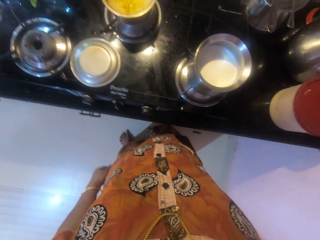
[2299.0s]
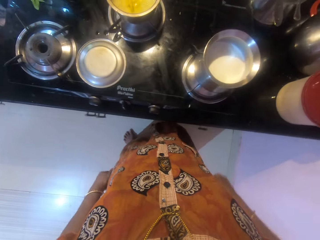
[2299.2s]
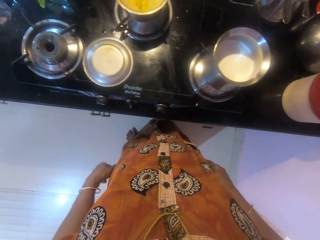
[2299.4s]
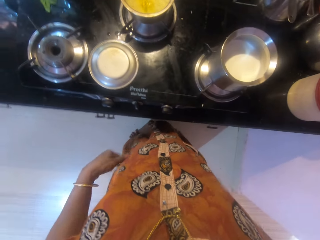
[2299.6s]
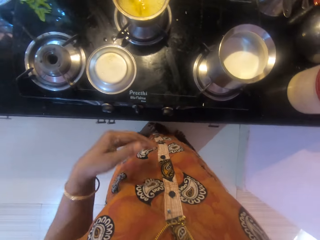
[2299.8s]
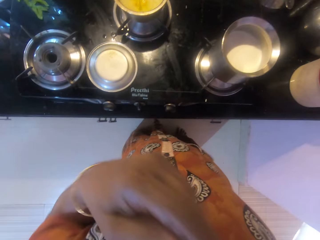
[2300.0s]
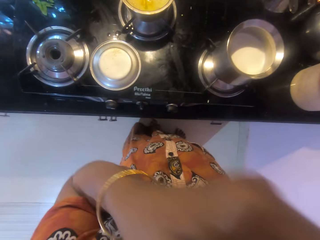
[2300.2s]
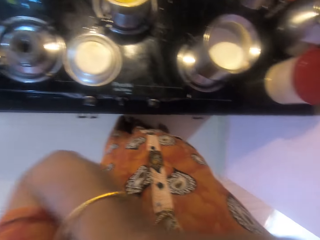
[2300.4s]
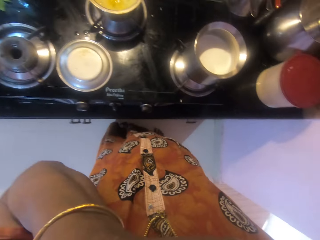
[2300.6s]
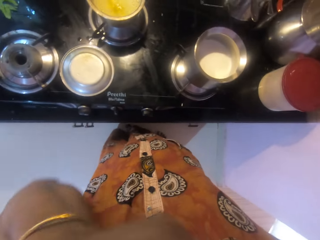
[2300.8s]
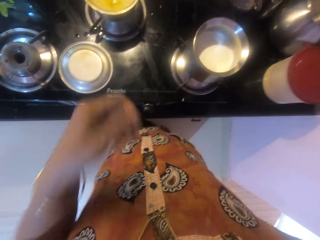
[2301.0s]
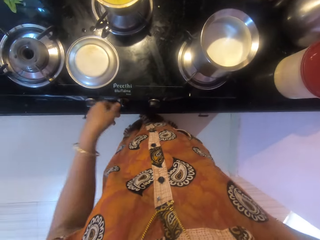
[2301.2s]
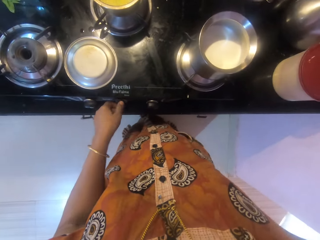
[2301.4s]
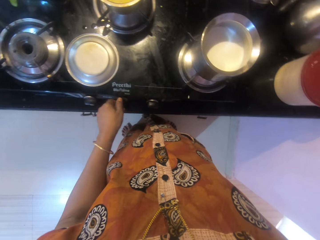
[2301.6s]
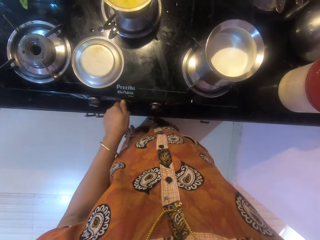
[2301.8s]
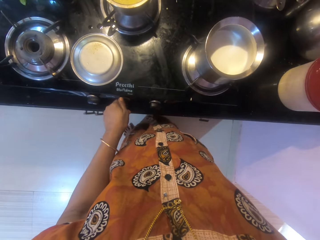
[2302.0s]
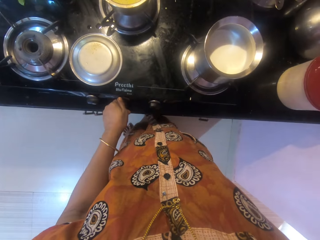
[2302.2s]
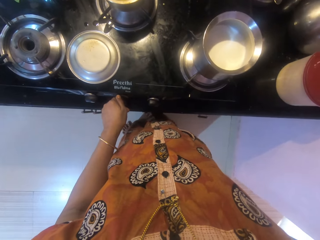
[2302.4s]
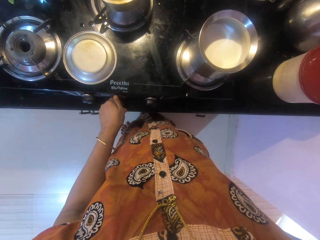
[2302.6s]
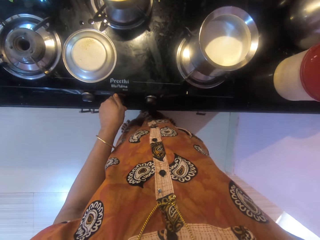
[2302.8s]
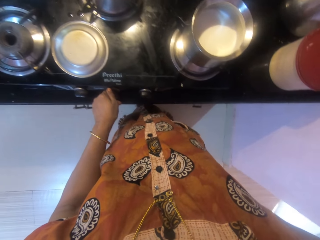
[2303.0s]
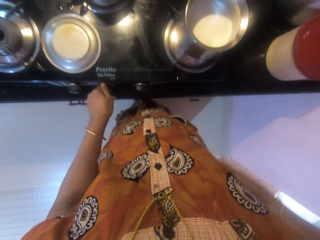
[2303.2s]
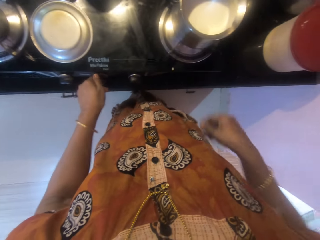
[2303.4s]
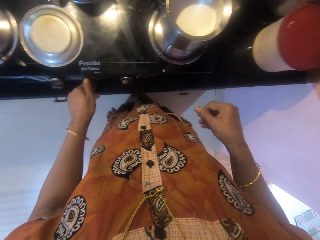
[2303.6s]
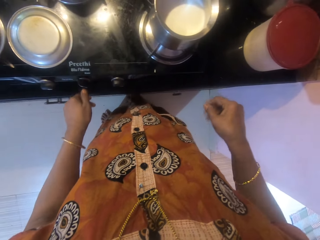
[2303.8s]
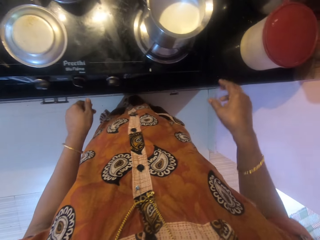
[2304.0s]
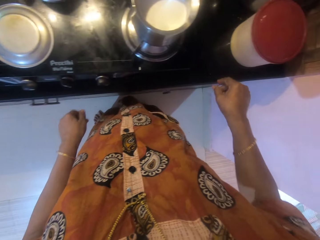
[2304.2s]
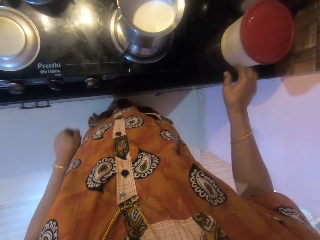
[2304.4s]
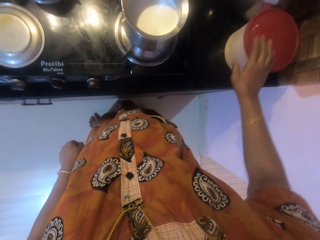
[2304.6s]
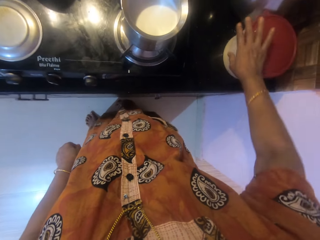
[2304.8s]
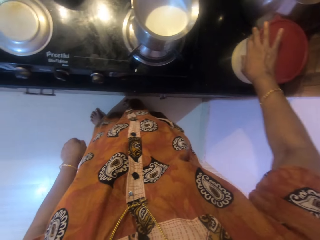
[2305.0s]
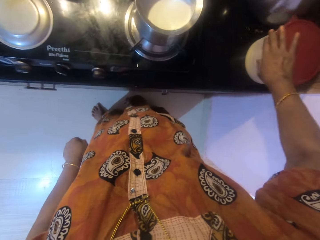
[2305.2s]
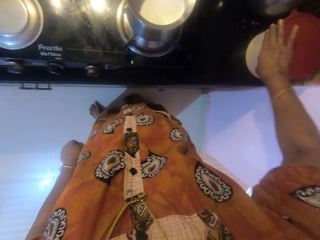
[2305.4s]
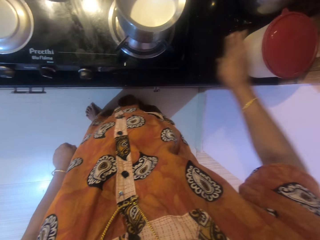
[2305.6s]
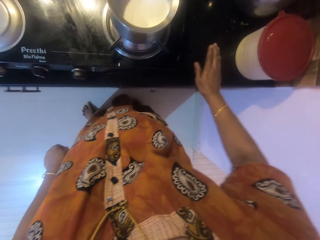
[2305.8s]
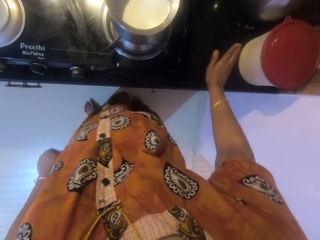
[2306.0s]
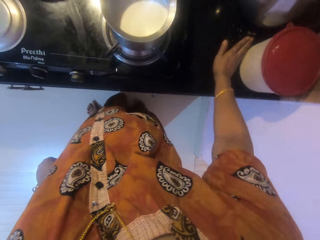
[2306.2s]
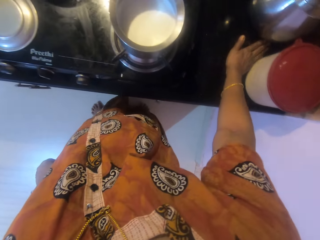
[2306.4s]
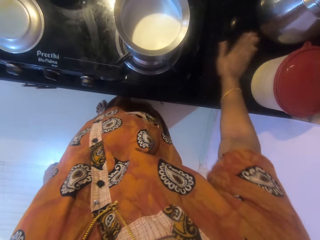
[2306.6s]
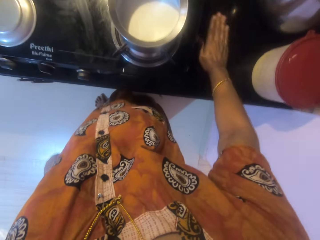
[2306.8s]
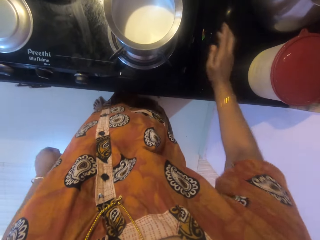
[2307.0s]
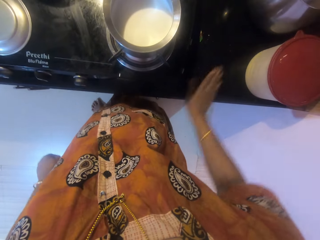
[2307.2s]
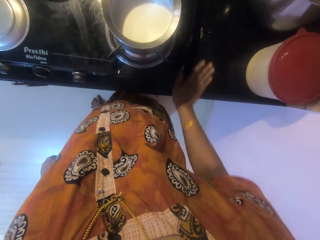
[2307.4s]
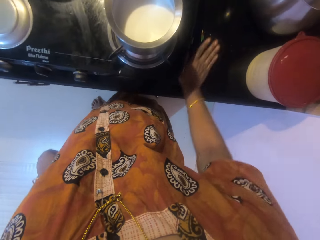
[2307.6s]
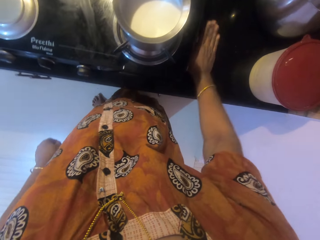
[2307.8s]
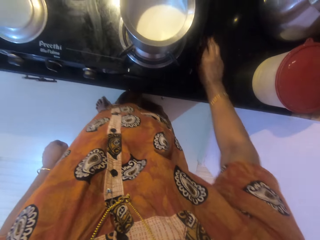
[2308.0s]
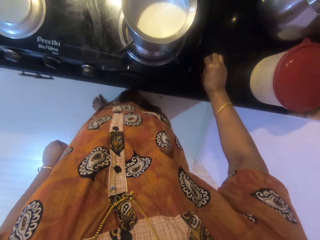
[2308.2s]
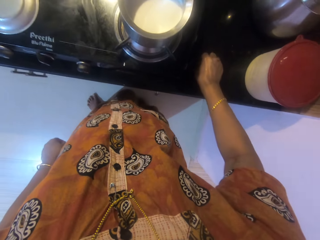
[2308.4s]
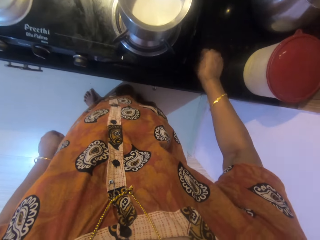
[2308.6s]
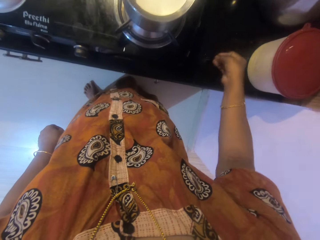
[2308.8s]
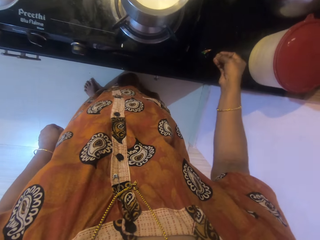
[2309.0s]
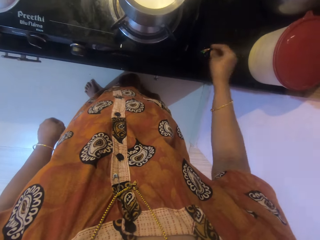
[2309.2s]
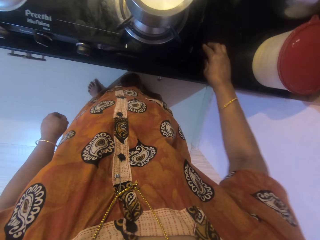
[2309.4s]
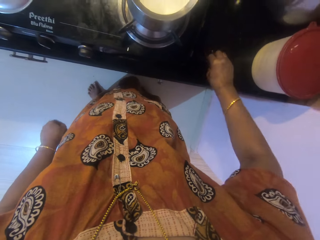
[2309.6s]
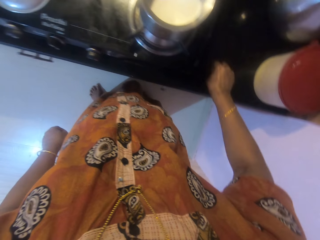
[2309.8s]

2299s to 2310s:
The camera wearer stares. She touches her face with her left hand. She moves her hand. She operates the gas cooker with her left hand. She moves another container on the counter with her right hand. She packs some dirt from the counter with her right hand. She cleans with her hand.

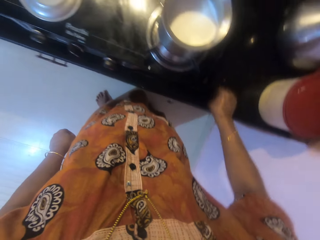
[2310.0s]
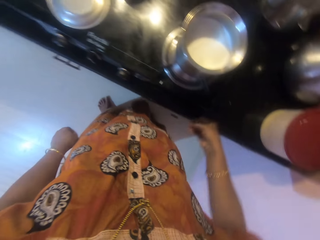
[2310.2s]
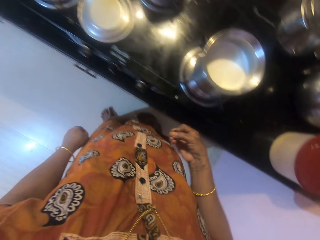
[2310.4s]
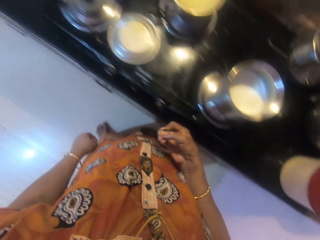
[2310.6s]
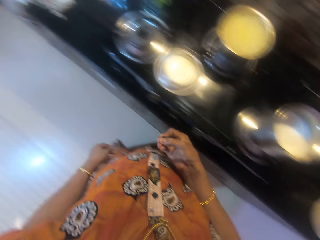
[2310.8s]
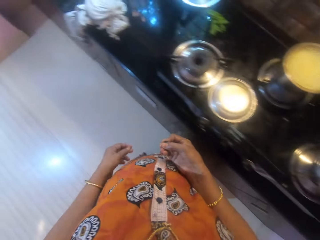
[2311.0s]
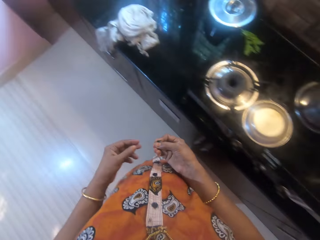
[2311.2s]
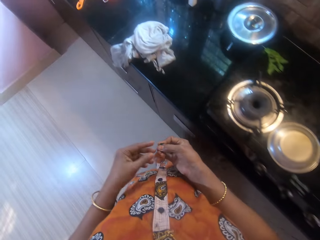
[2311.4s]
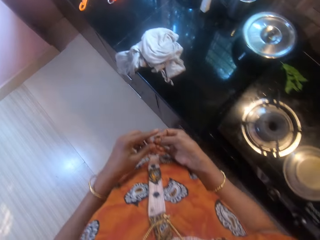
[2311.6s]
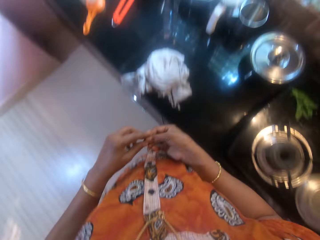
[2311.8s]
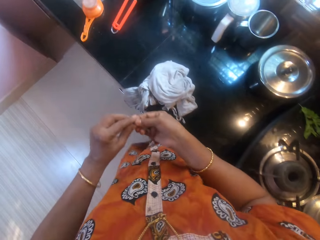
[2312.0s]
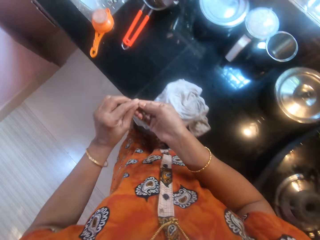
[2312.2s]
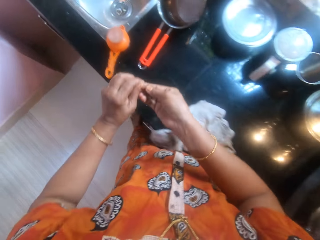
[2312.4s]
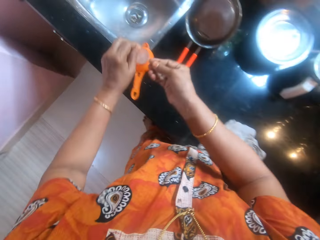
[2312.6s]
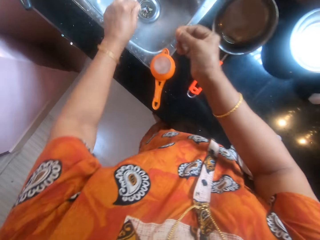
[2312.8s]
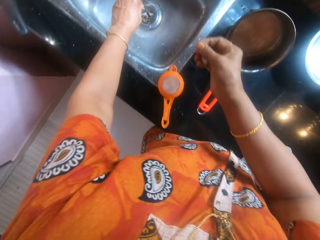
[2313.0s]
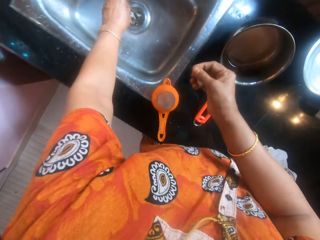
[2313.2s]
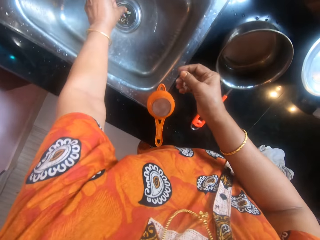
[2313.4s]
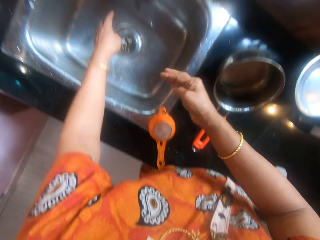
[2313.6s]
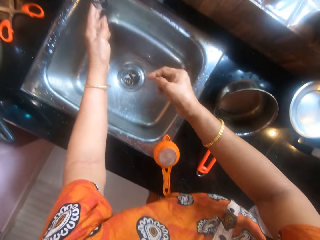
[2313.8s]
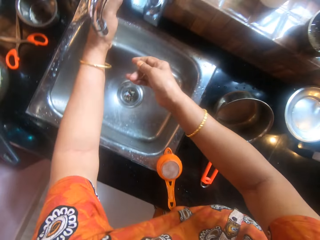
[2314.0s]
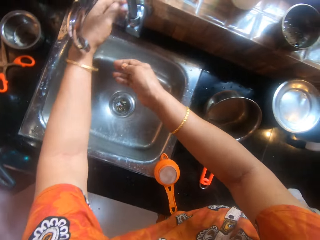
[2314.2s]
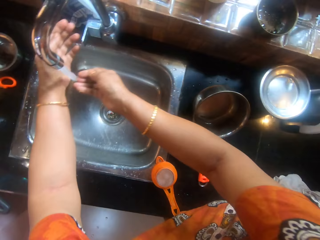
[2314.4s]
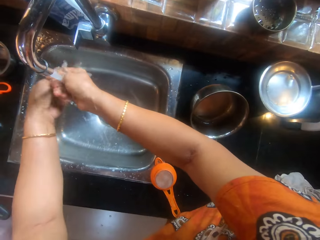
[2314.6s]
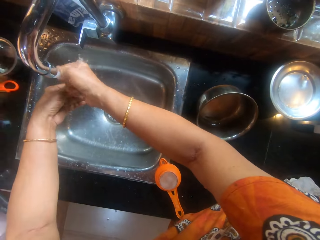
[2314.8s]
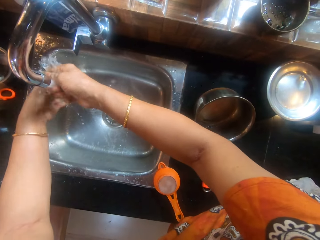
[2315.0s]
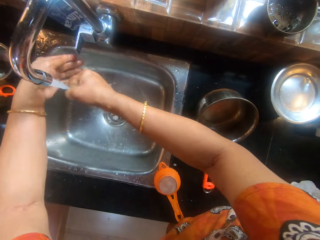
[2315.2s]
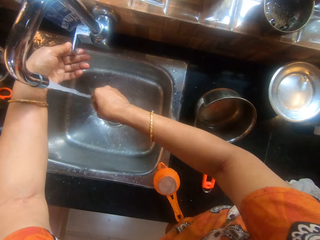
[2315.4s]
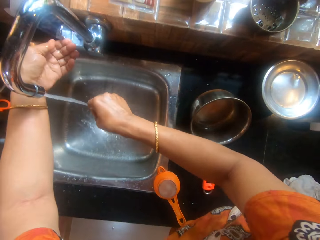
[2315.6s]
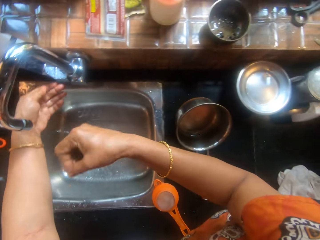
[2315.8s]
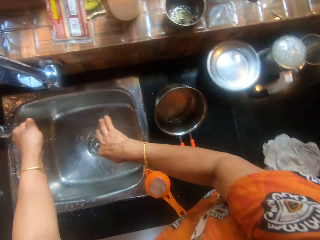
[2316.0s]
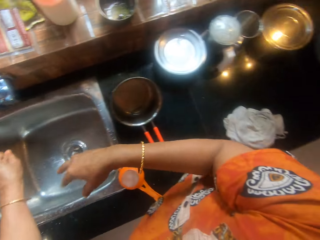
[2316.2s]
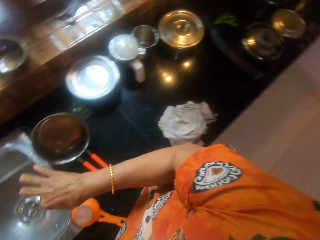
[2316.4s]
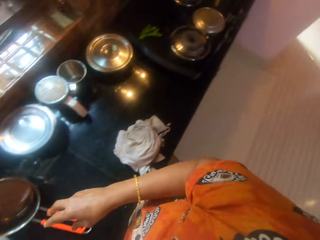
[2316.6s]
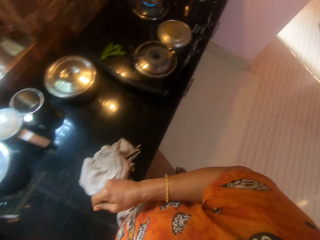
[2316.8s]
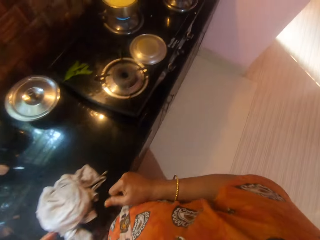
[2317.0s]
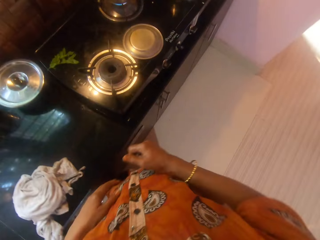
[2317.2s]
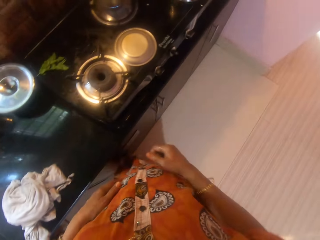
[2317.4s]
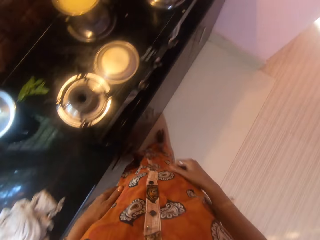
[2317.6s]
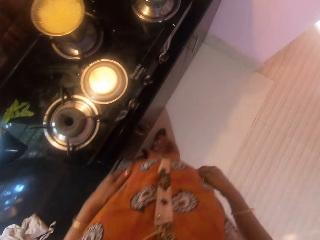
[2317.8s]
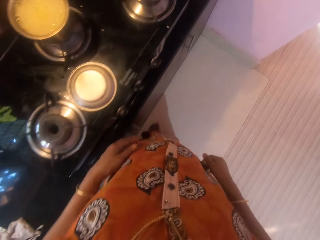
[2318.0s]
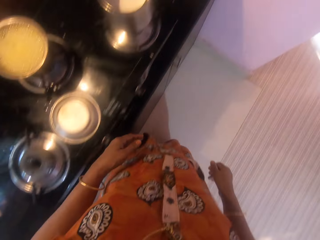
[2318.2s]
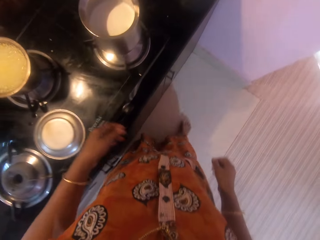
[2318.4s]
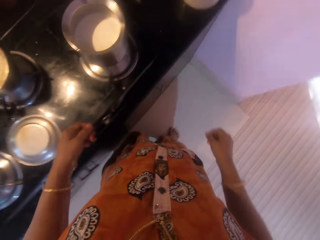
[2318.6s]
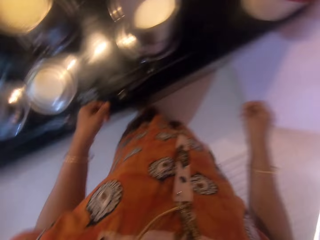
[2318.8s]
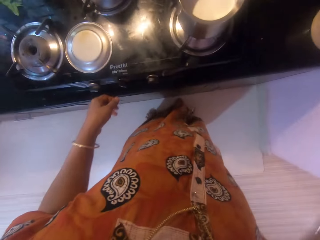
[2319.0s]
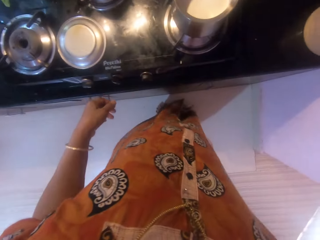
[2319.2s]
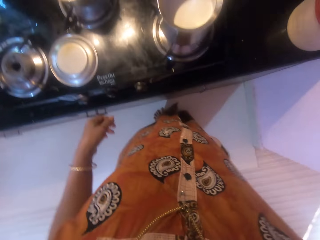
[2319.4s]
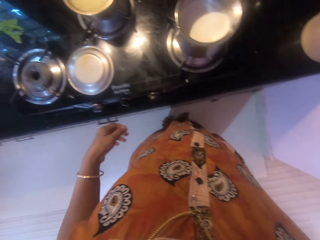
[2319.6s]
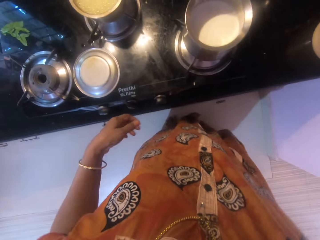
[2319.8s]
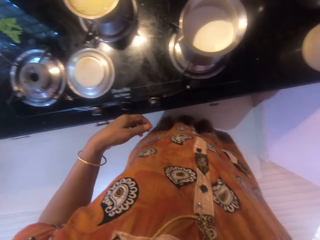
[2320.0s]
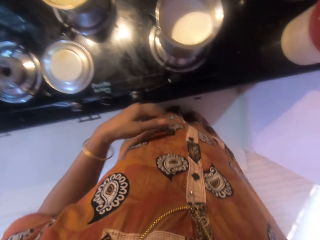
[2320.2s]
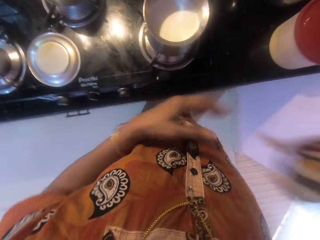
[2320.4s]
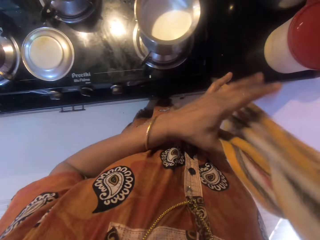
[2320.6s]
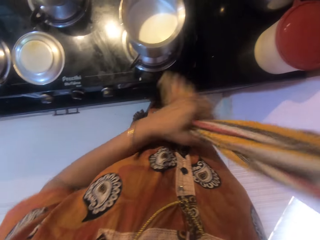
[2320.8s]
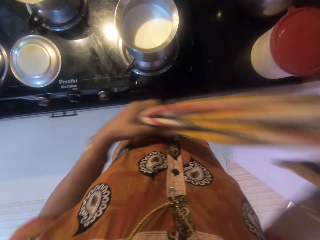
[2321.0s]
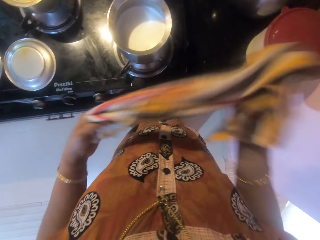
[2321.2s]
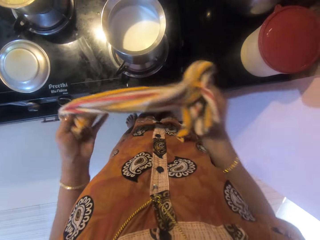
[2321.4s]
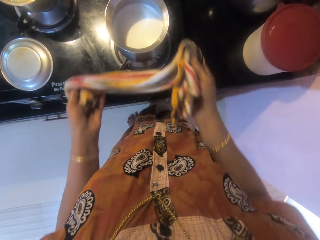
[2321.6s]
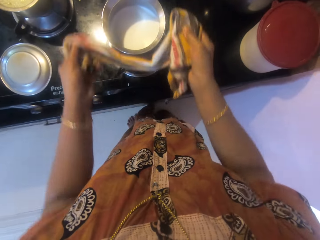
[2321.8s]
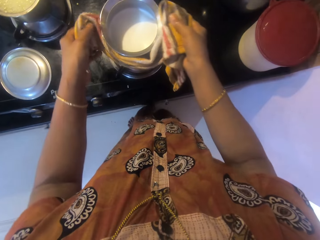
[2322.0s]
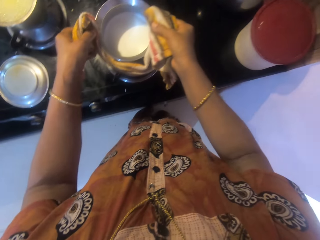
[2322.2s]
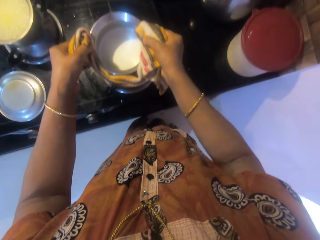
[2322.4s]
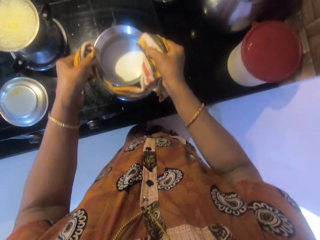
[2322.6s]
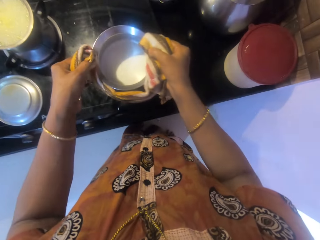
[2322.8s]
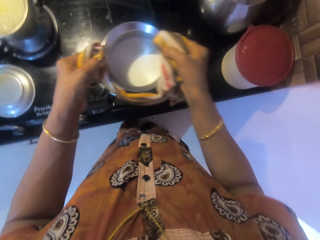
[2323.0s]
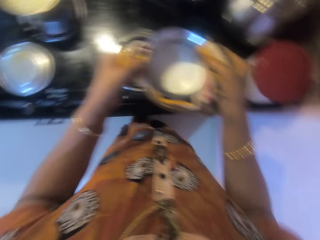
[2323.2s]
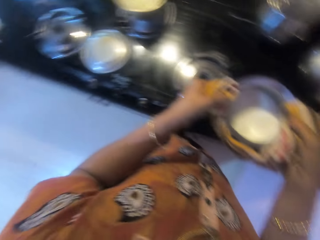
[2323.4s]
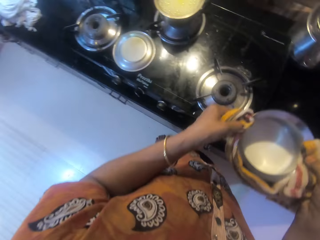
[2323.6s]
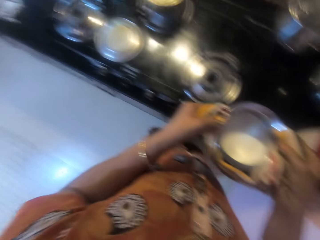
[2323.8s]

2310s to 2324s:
The camera wearer picks something. She passes the dirt to her left hand. She drops the dirt in another kitchen sink. She opens the kitchen tap with her left hand. She rinses her hands. She closes the tap with her left hand. She walks in the room. She picks the napkin from the wall with her right hand. She holds the napkin with both hands. She carries another cooking pot from the cooker with both hands with the napkin.
